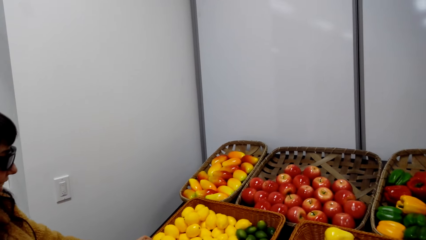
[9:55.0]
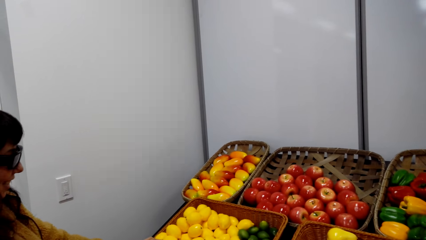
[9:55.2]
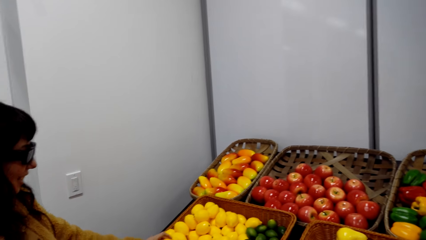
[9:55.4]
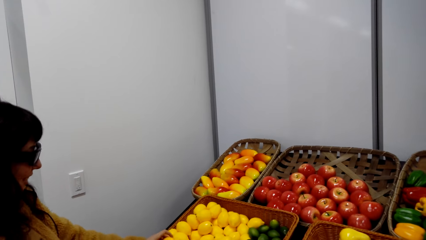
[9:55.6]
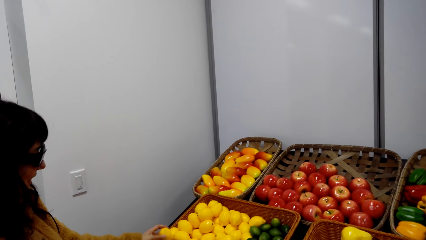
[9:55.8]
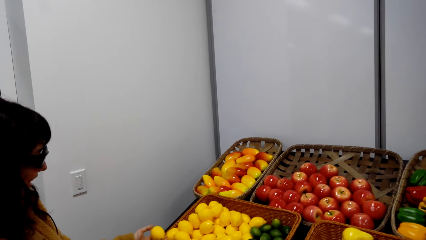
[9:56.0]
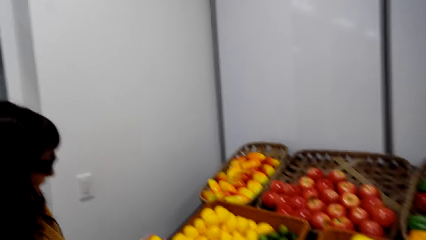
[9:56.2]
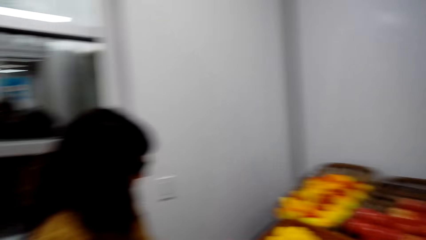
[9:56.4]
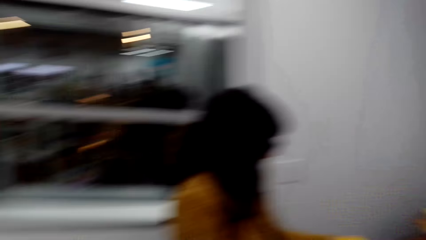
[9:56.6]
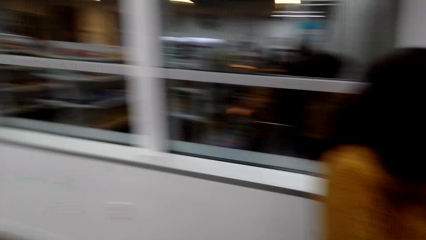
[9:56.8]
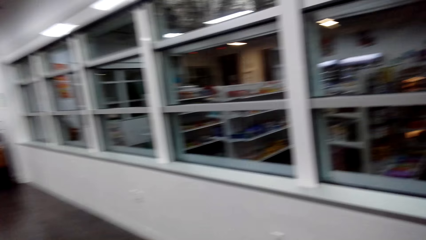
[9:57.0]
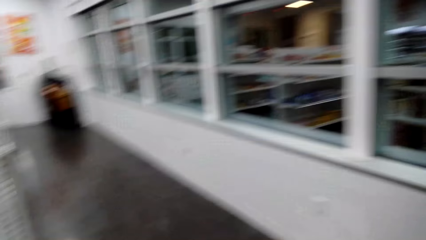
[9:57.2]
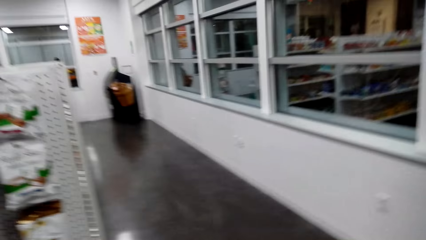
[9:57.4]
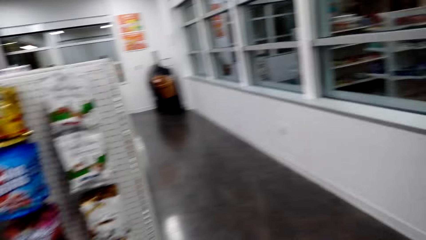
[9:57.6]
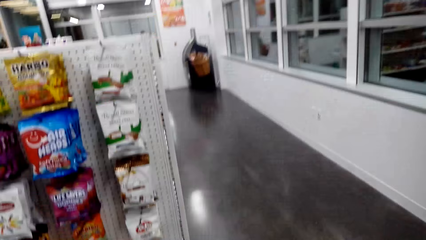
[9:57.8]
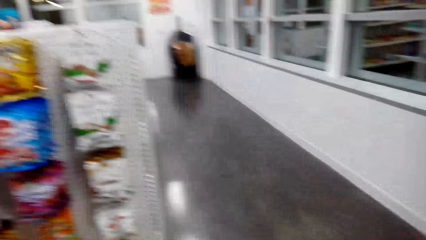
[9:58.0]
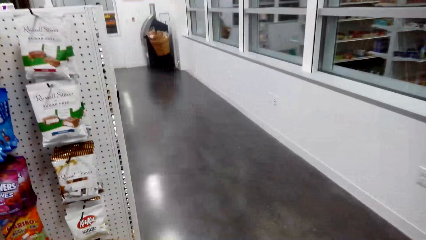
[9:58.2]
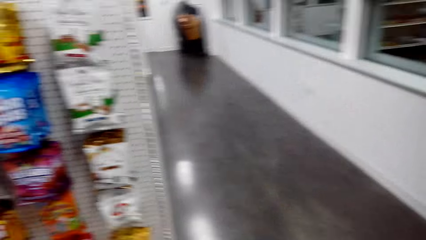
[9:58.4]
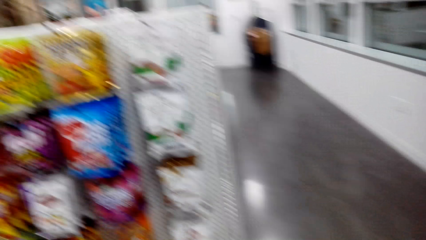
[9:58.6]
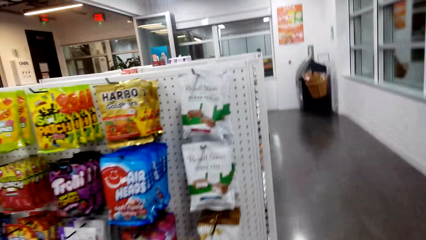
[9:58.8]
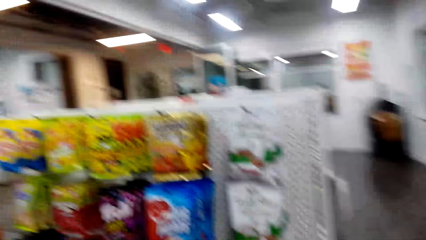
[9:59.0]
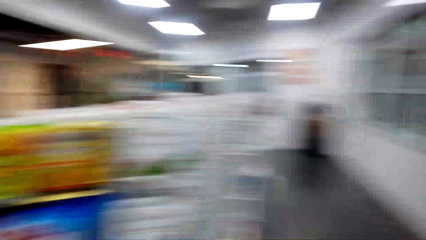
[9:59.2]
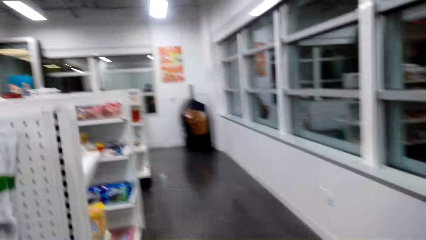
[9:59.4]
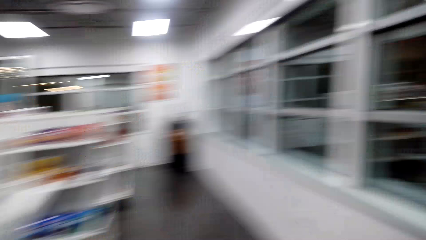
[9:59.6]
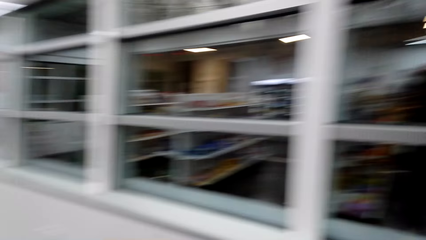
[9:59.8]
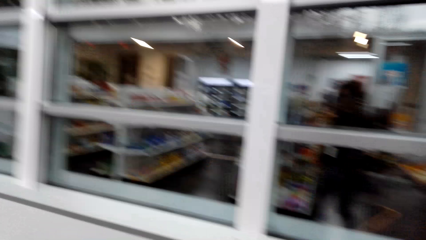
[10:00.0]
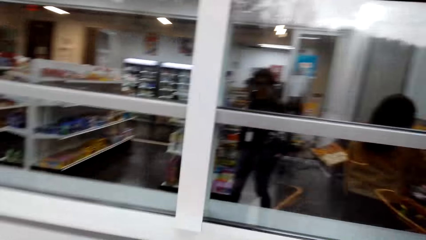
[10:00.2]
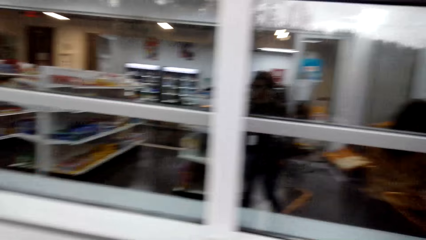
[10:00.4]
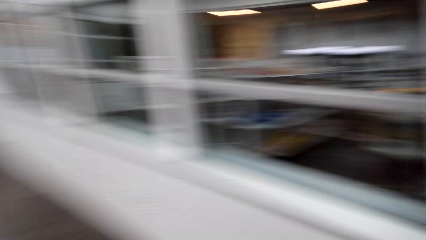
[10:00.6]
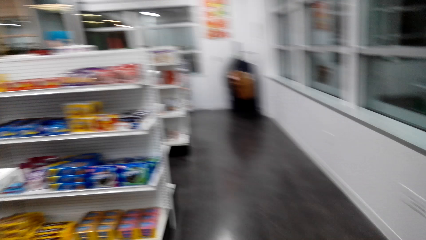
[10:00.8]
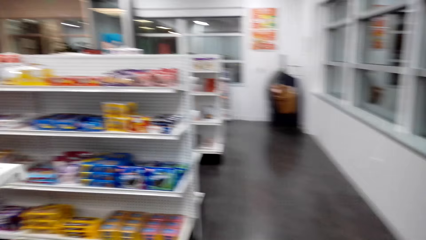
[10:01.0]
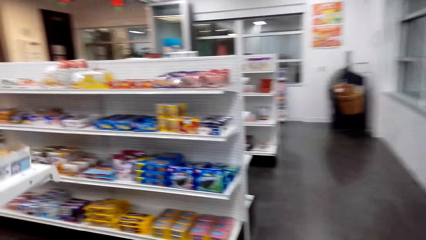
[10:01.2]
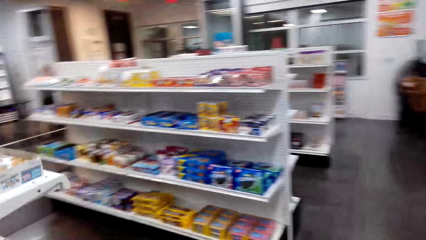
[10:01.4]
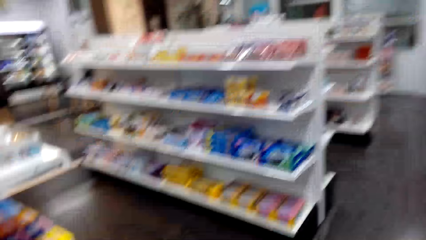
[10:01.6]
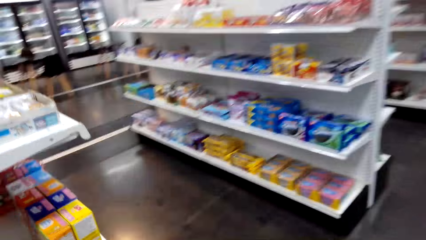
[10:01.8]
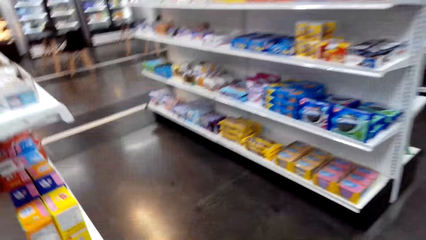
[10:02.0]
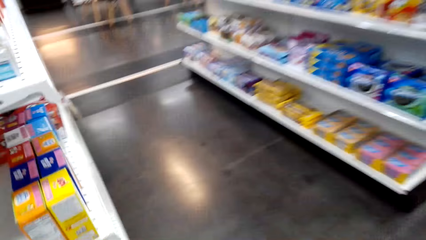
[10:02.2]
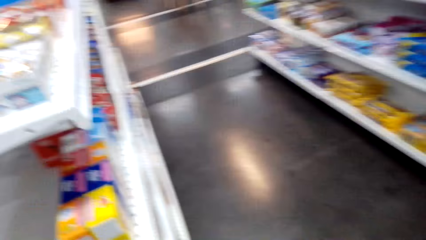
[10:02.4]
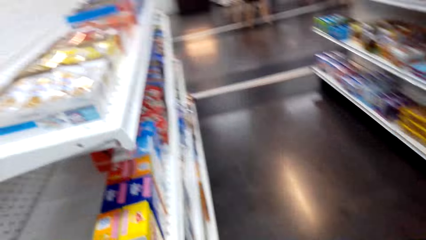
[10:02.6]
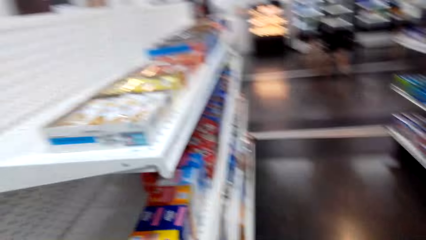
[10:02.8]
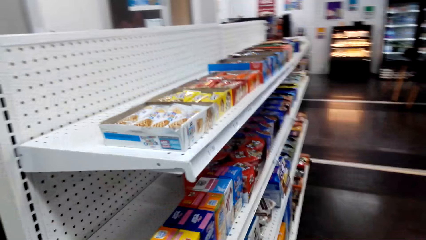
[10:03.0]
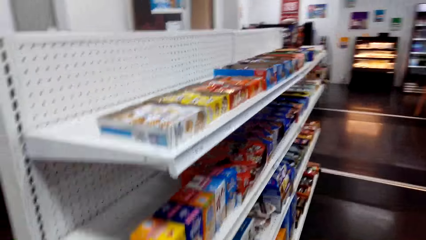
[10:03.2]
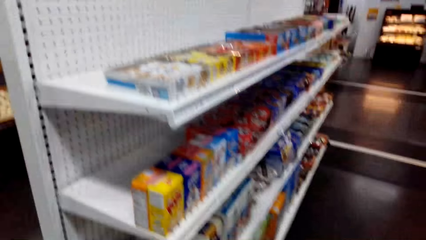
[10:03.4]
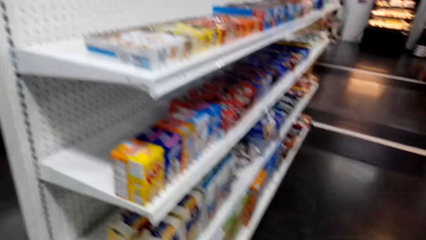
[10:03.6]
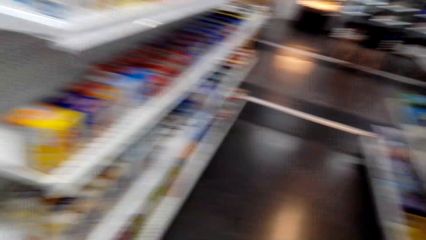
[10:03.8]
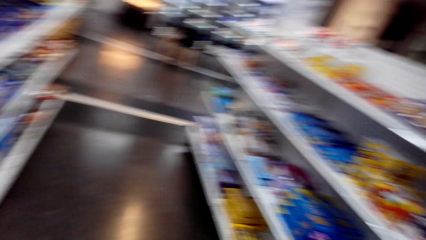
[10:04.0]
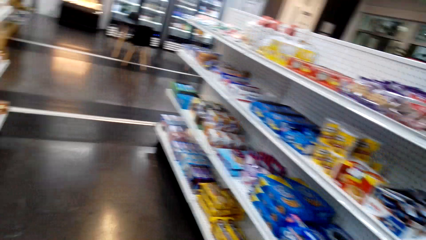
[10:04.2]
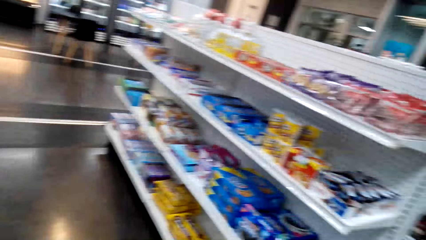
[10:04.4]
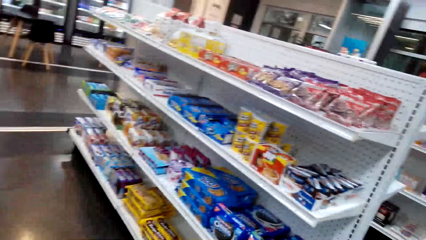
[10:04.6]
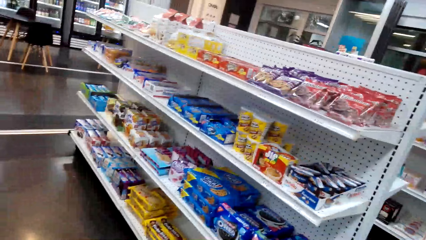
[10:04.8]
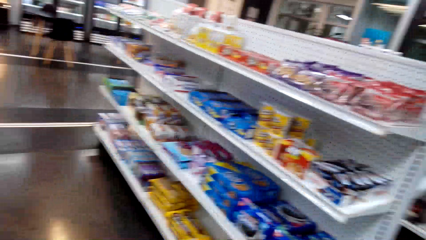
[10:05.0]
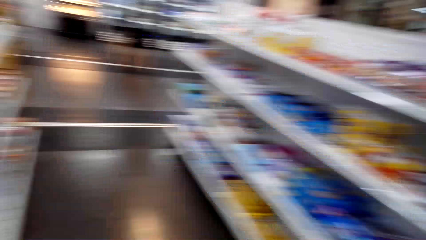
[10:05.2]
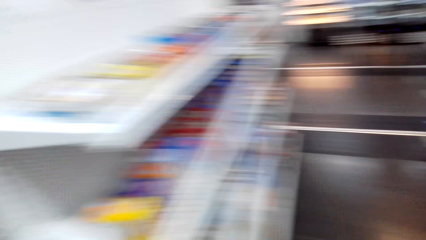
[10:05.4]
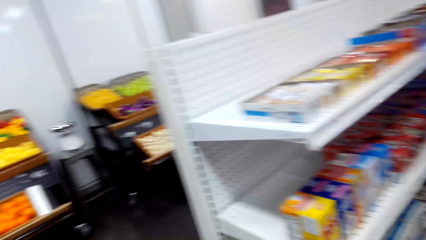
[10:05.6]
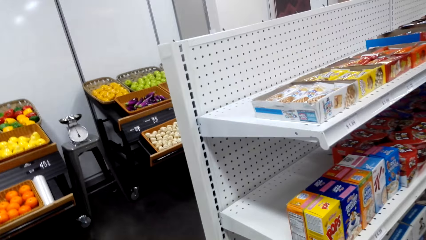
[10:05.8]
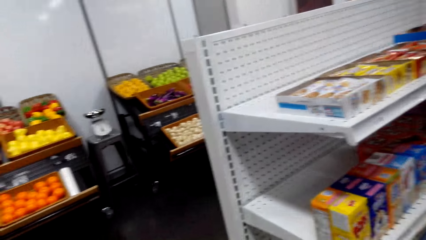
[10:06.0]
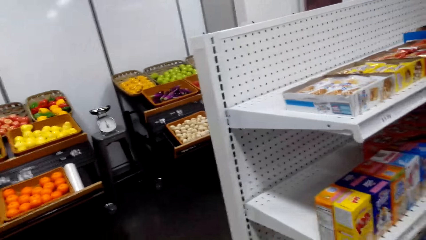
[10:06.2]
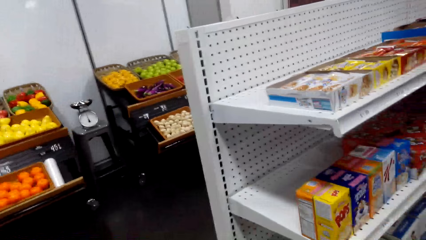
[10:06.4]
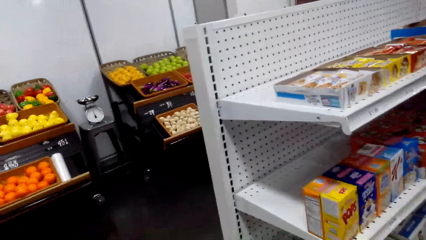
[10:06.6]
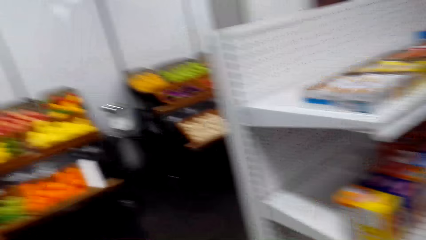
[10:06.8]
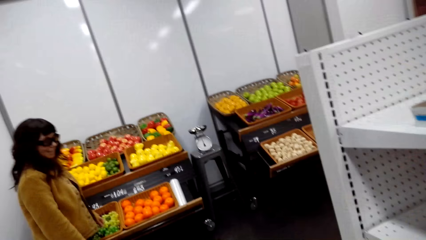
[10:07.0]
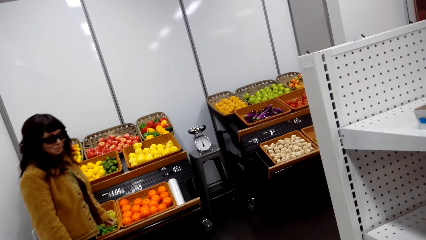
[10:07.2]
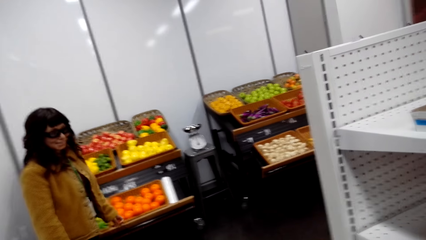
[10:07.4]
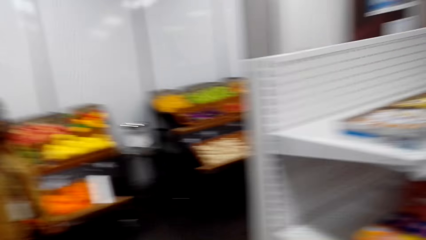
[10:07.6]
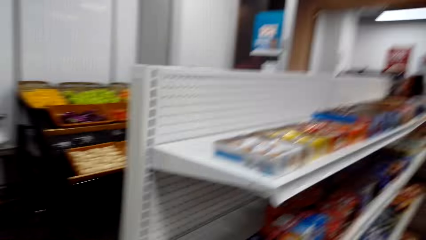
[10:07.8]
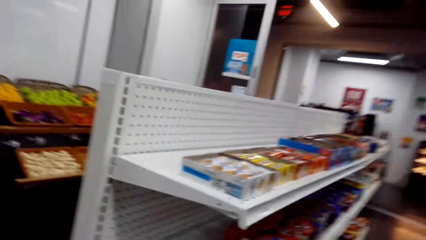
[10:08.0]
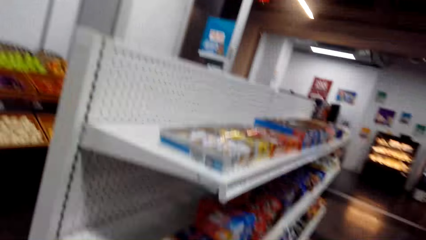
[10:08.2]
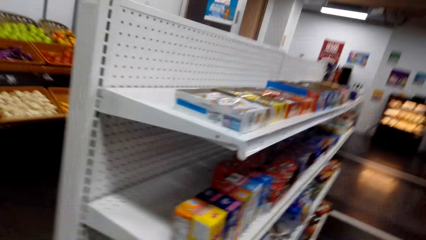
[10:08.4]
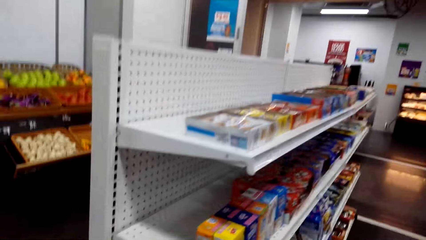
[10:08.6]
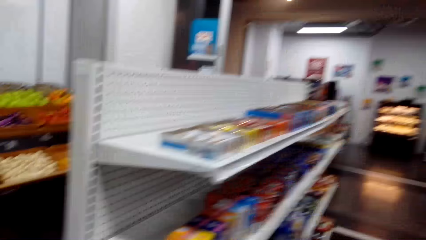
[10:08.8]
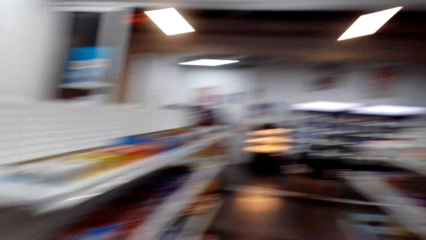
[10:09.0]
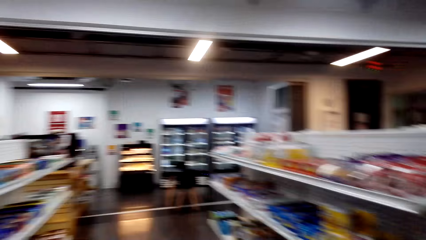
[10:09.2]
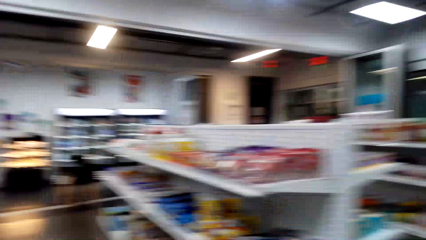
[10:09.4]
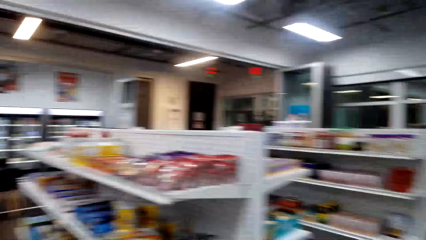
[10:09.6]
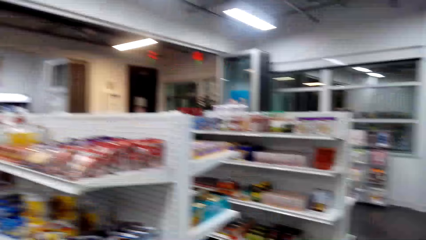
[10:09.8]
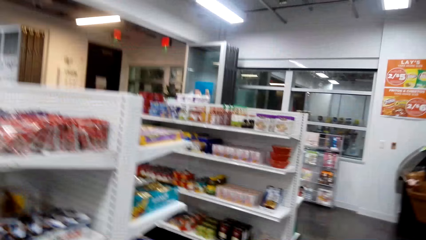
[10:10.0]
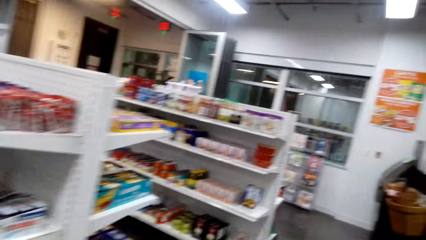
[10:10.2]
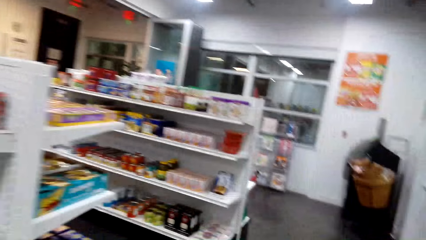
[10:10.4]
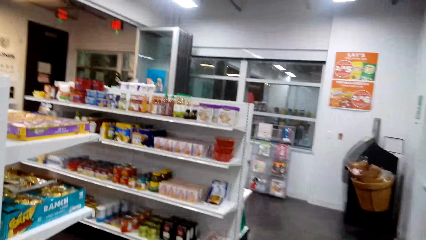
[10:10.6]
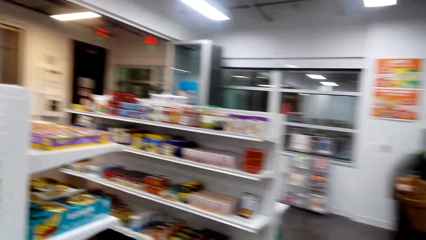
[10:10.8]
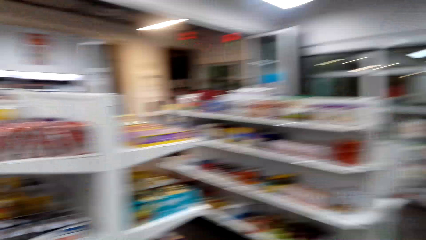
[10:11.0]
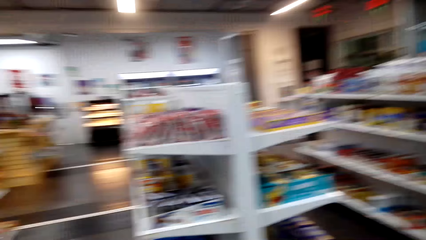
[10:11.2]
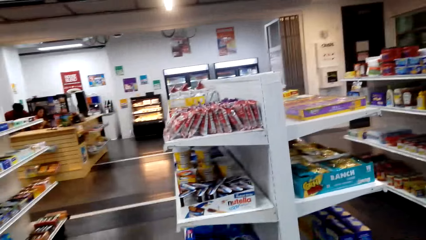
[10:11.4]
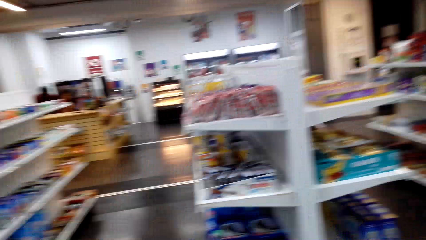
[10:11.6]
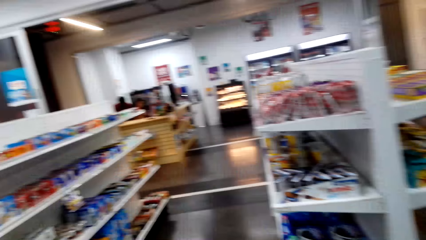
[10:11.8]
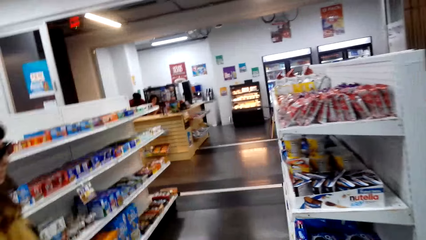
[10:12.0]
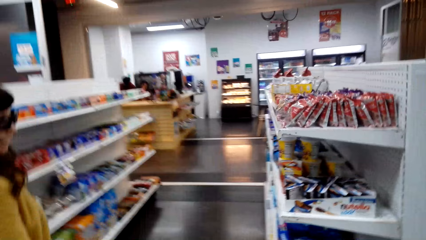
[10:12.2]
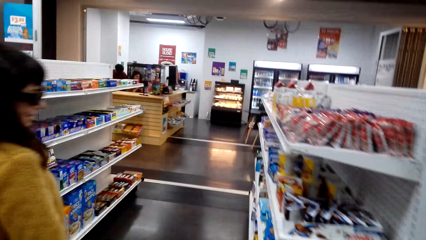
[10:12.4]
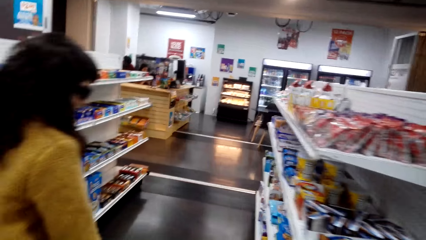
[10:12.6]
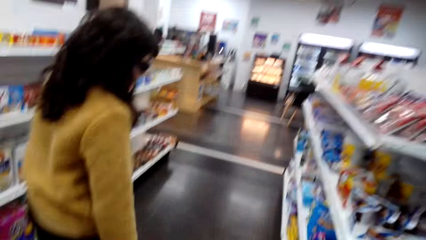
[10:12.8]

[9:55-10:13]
A person picks oranges on the tray. The camera wearer walks around a store. They interact with the person. The person walks around the store. The person laughs. The person walks in the mall. The camera wearer interacts with the person. They walk in the mall. They interact with the person.
